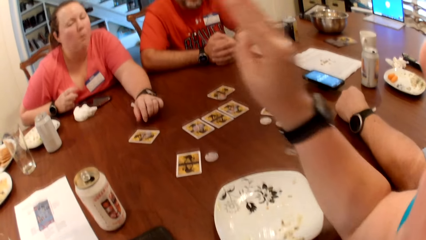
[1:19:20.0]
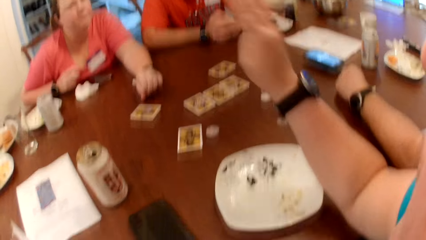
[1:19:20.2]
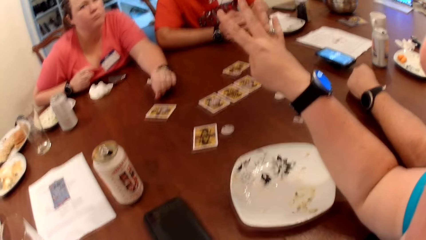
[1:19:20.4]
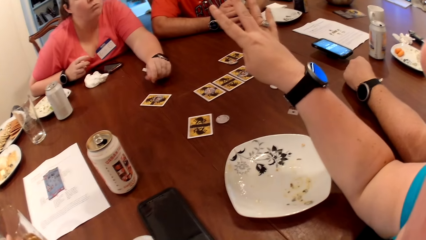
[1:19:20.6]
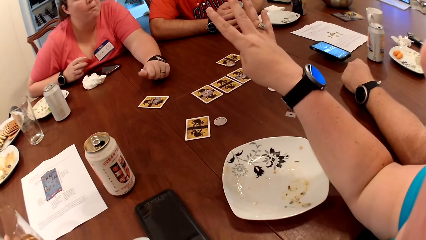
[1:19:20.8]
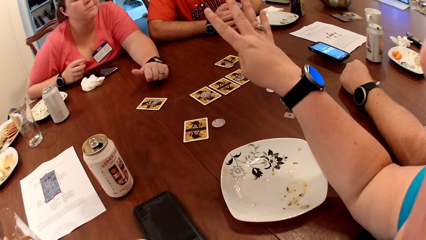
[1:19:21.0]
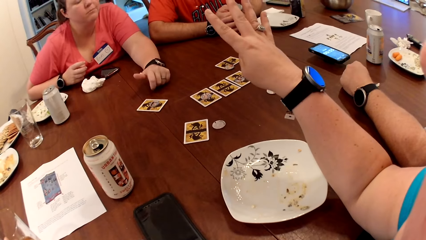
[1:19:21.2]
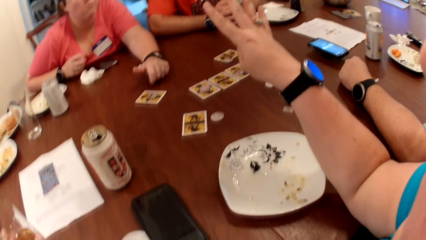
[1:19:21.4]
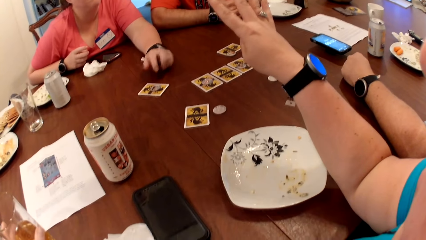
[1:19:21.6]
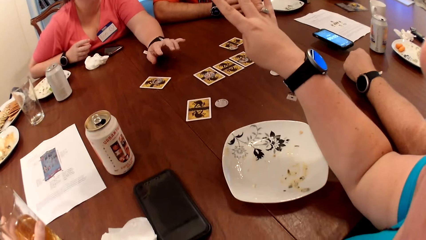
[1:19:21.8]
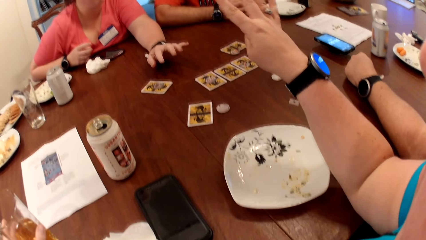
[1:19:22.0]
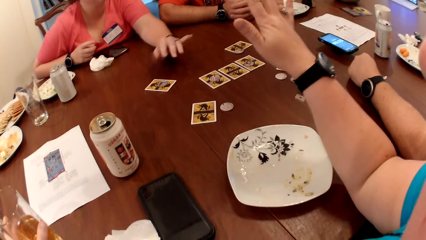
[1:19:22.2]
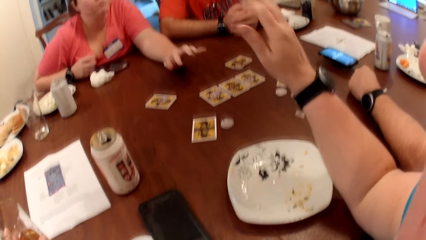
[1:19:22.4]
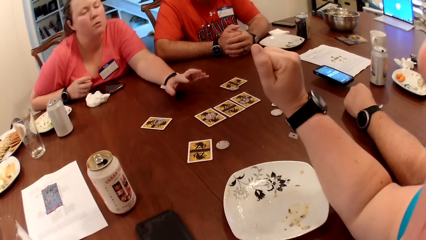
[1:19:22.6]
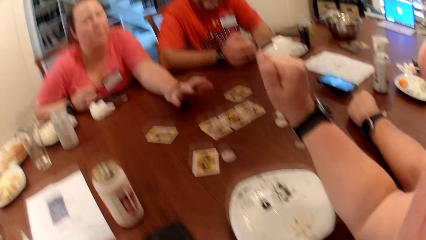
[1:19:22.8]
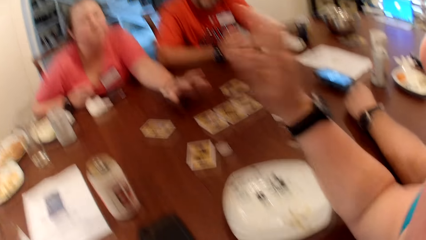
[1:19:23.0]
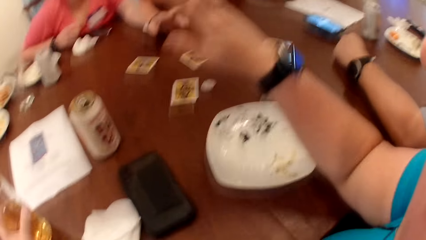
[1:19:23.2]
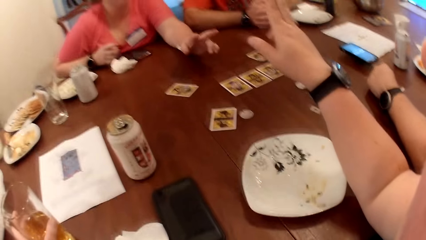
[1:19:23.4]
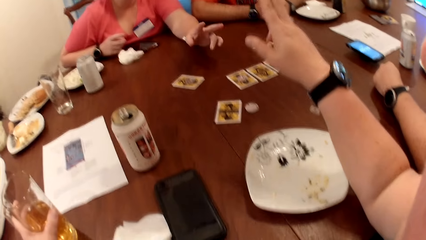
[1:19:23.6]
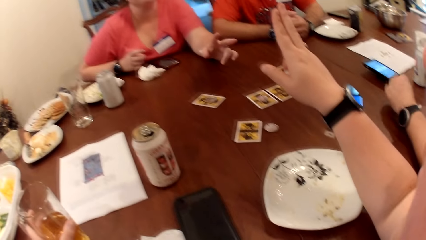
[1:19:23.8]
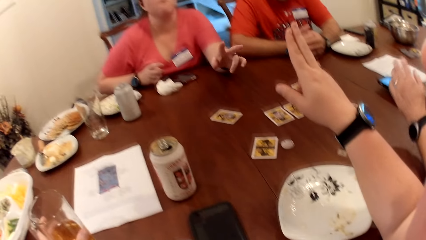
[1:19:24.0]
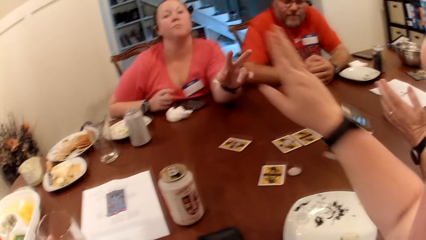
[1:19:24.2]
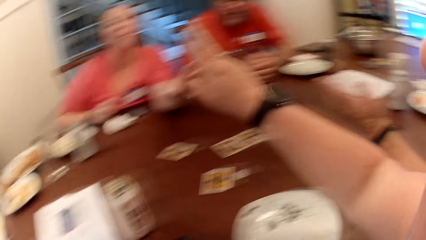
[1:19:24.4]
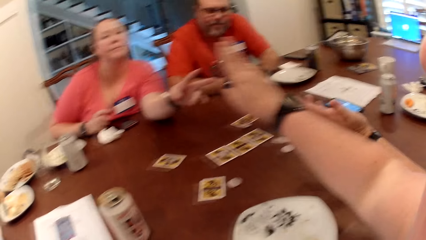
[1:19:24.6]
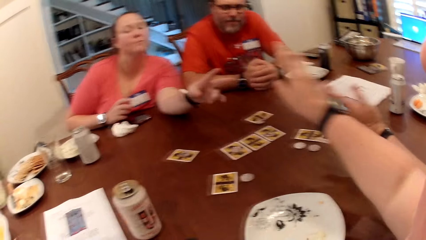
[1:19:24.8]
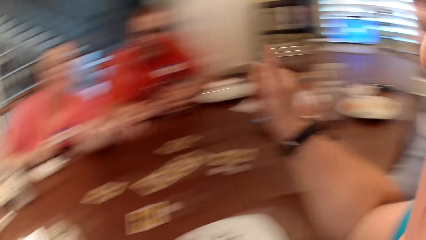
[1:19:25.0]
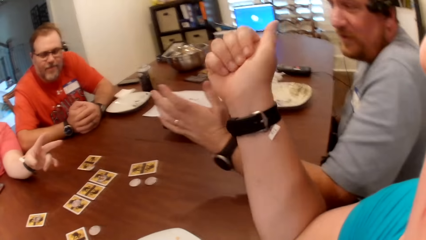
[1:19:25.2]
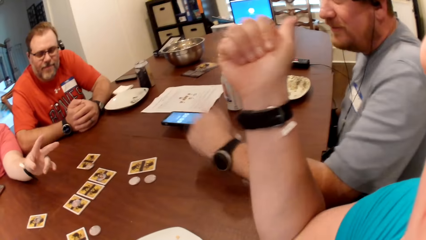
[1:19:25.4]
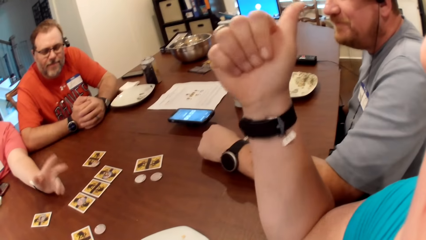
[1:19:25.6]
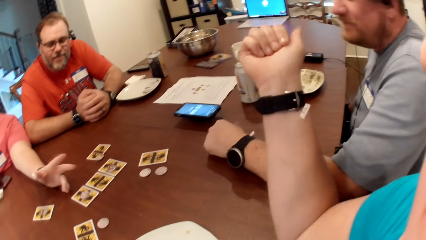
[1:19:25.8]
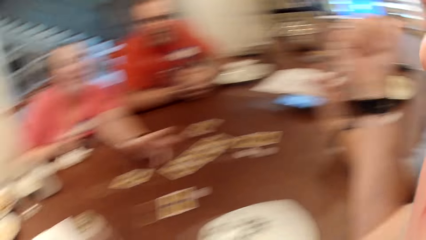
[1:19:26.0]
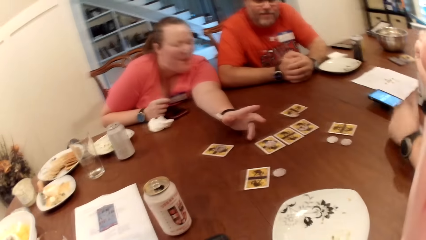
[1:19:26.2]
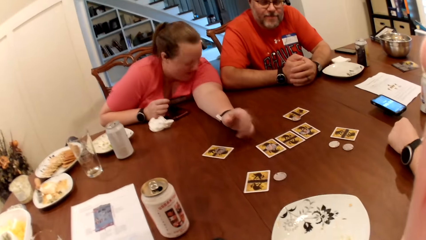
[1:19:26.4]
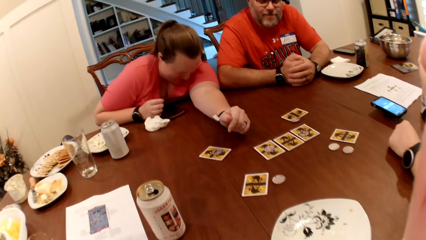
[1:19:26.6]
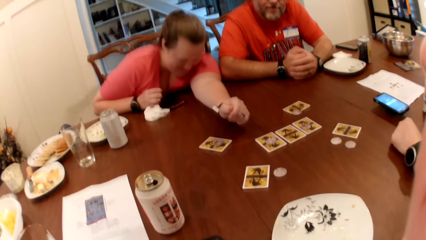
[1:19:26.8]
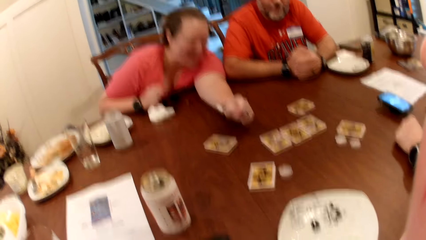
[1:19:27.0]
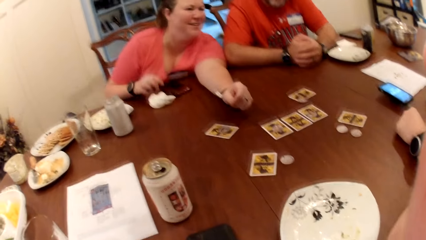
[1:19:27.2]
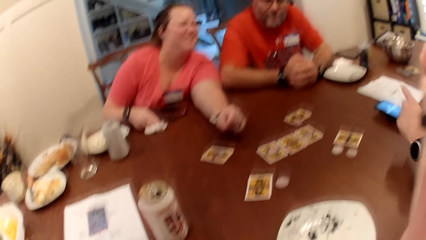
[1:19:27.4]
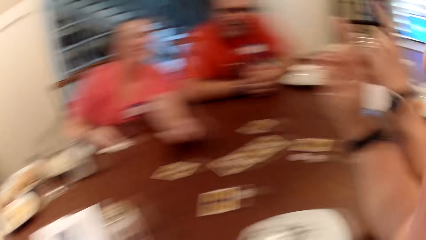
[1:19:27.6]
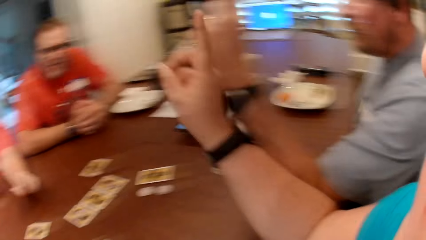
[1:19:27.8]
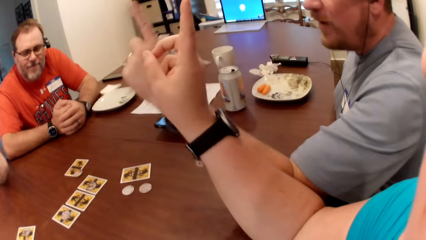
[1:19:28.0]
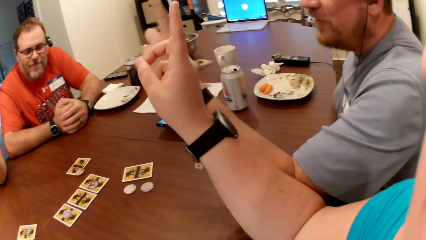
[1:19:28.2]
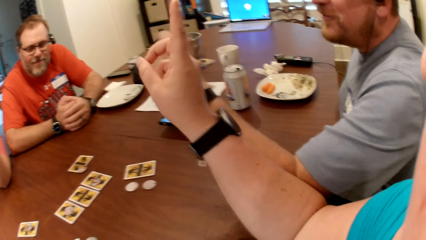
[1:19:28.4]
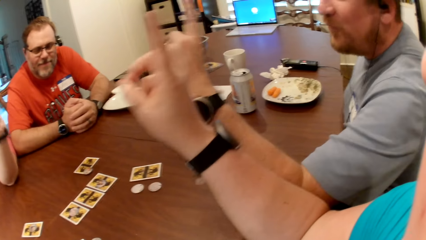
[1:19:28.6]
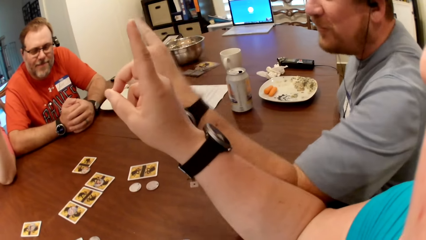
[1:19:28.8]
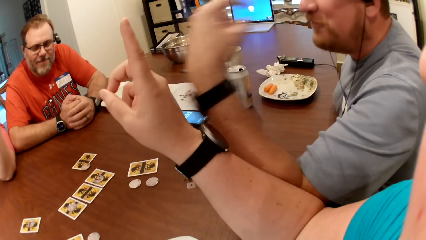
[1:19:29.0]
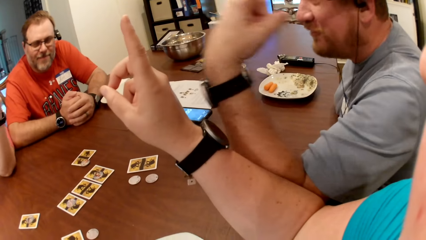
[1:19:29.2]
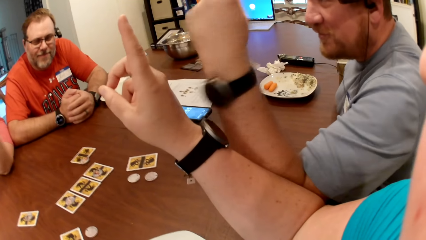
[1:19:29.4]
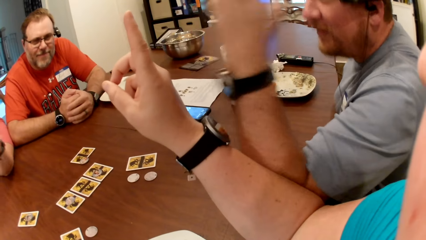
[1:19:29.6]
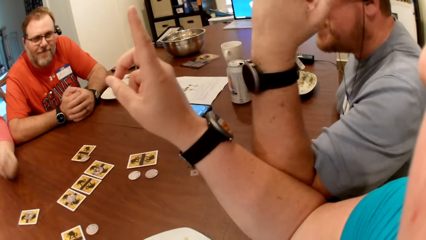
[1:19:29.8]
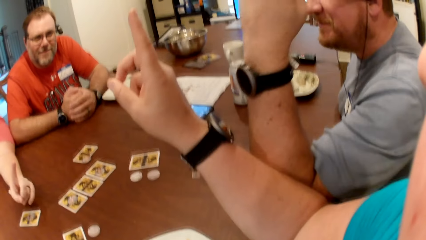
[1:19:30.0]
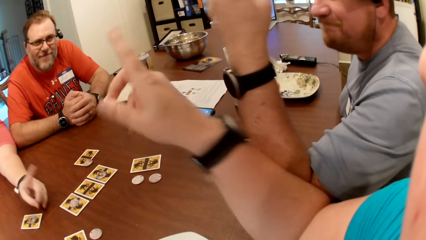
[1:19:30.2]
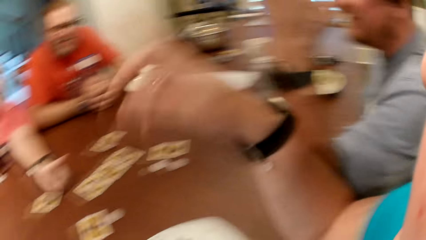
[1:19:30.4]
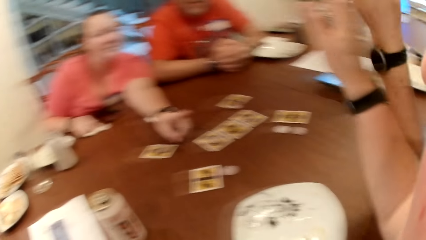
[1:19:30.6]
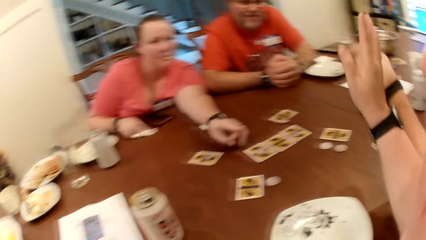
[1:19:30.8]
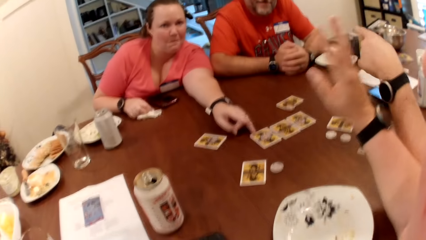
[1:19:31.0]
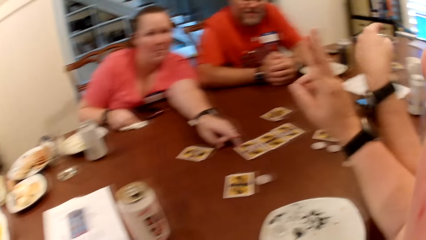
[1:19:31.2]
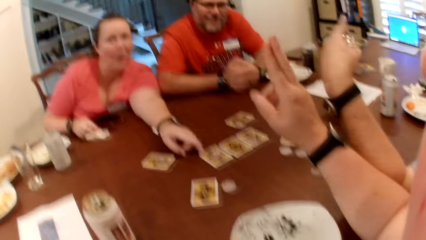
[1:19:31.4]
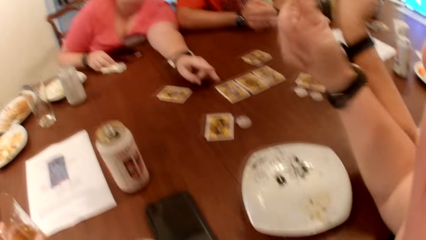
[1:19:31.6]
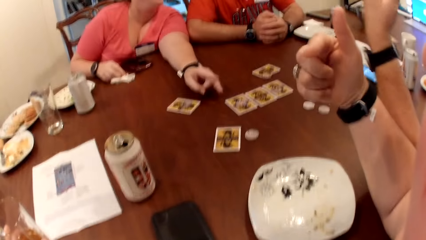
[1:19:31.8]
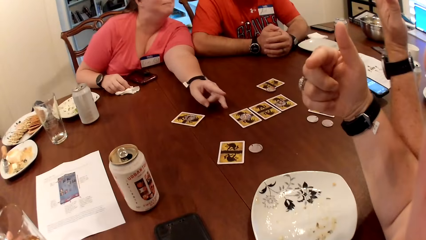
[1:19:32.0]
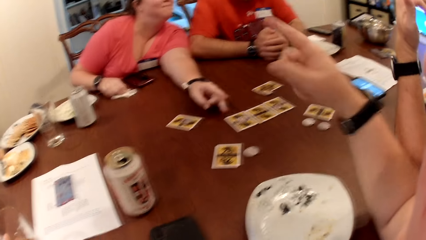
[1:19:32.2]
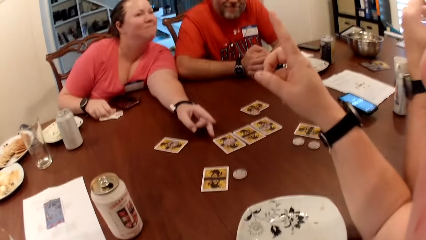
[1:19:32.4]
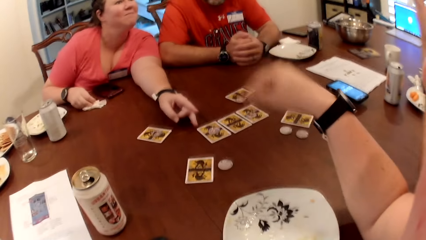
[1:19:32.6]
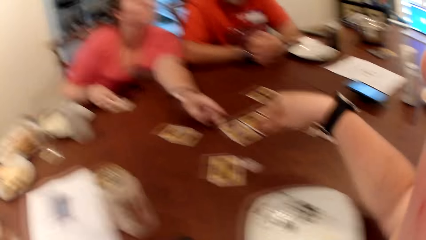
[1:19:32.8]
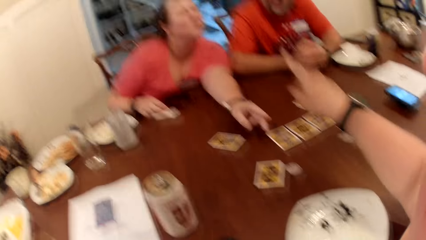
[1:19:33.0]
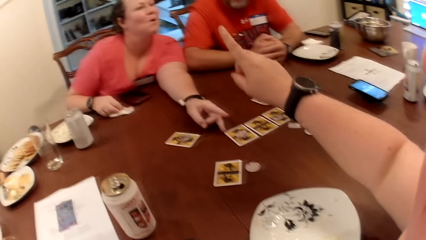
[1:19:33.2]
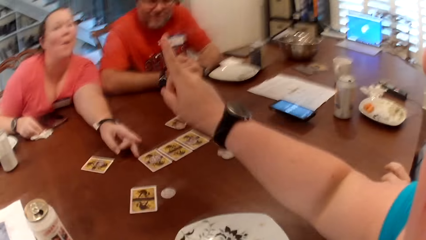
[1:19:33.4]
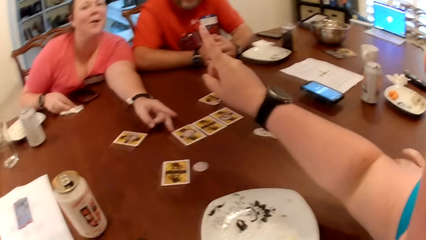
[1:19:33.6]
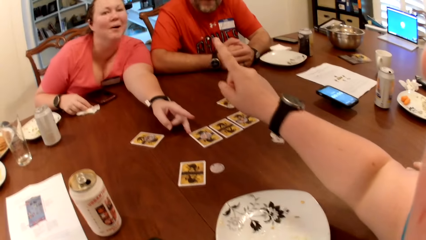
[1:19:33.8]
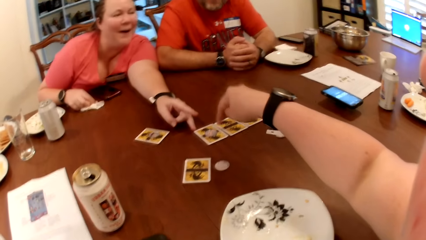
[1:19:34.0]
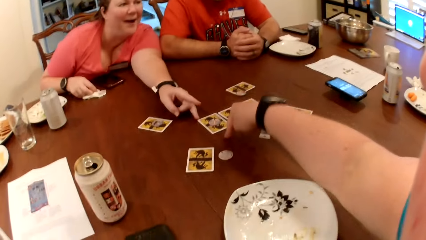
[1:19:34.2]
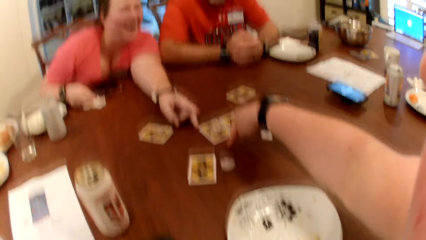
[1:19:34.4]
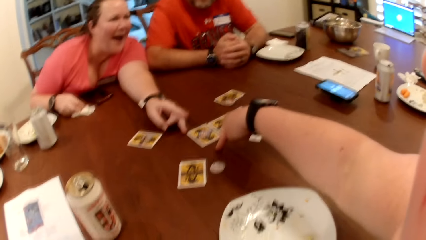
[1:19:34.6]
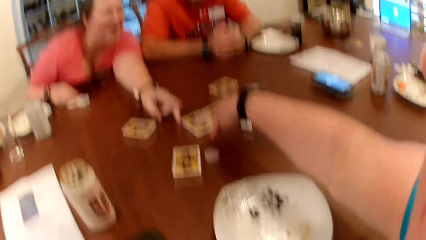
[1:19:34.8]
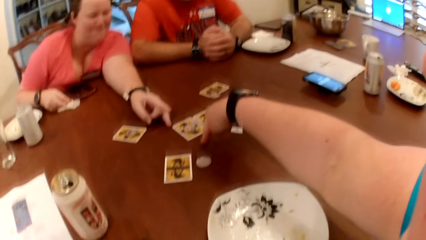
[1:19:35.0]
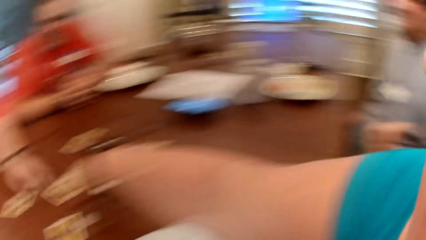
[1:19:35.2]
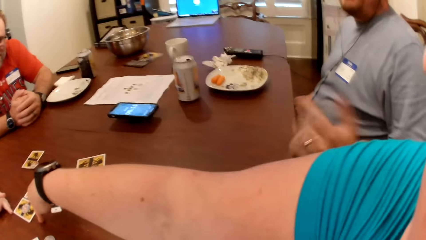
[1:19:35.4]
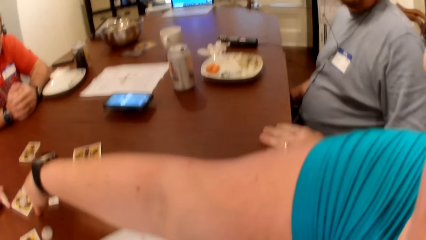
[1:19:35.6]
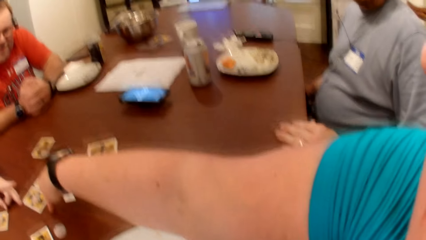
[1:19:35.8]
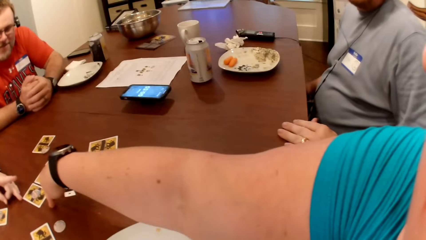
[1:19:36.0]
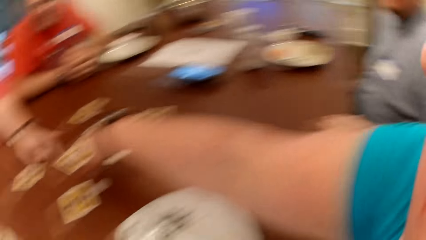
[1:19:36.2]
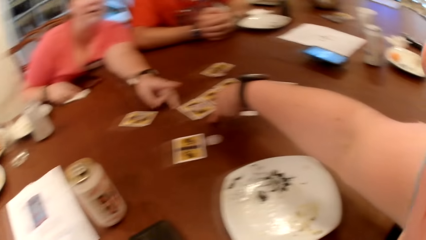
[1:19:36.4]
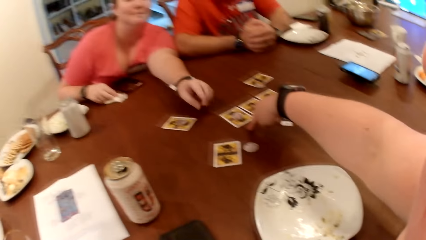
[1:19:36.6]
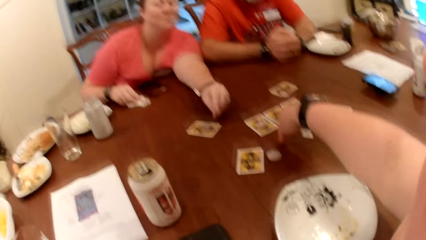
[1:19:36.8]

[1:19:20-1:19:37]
A woman moves the hand on the table. A man moves the hand on the table. The camera wearer points at the man. The woman moves the head to the table. The woman grabs the paper towel on the table with her right hand. The woman moves the hand on the table. The man talks to the woman. The camera wearer talks to the woman. They move the hand on the table. The man puts the hand on the table.
